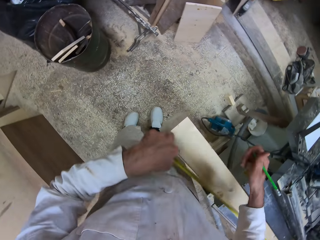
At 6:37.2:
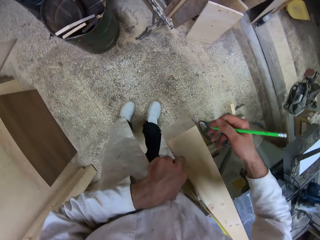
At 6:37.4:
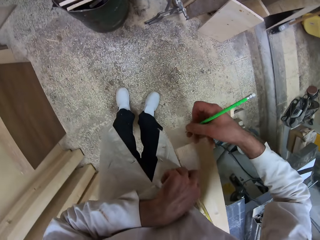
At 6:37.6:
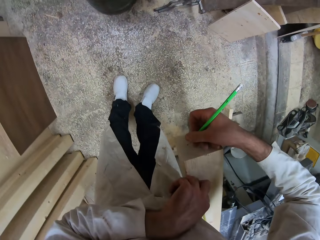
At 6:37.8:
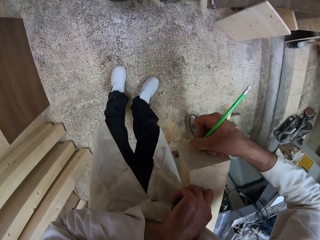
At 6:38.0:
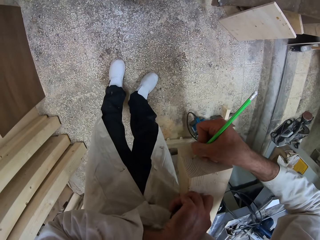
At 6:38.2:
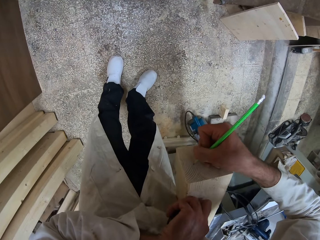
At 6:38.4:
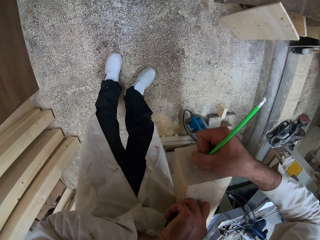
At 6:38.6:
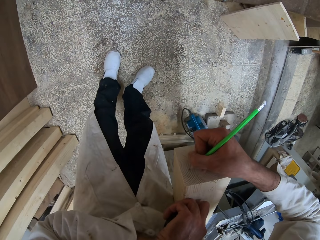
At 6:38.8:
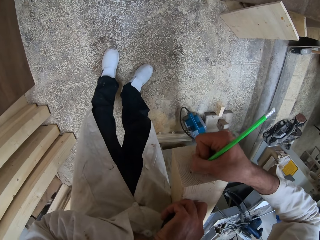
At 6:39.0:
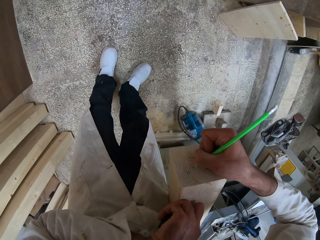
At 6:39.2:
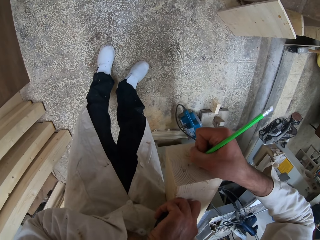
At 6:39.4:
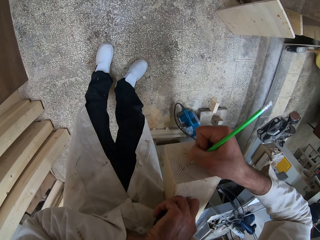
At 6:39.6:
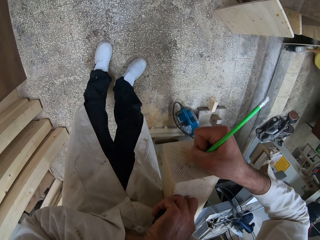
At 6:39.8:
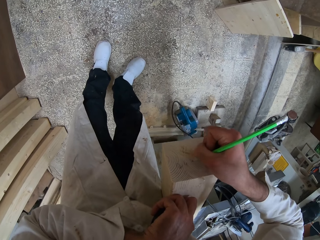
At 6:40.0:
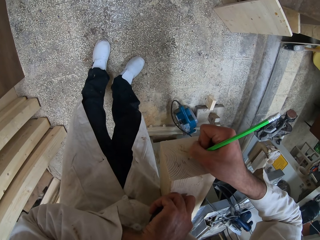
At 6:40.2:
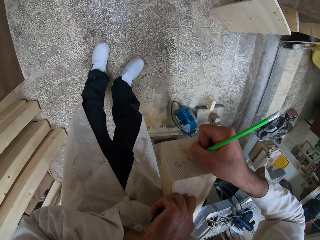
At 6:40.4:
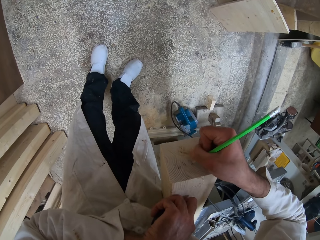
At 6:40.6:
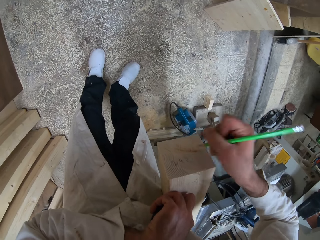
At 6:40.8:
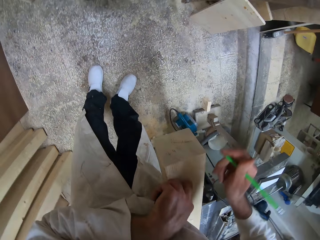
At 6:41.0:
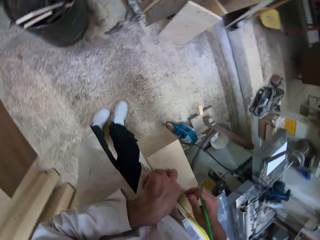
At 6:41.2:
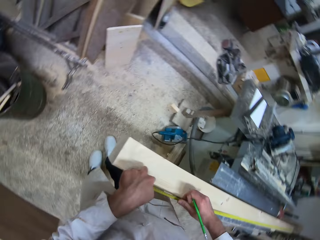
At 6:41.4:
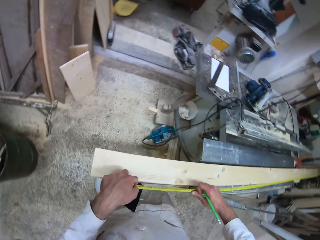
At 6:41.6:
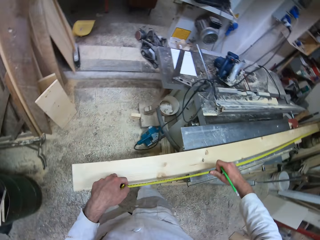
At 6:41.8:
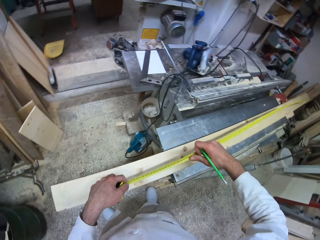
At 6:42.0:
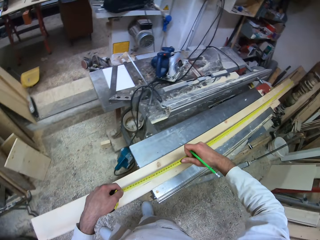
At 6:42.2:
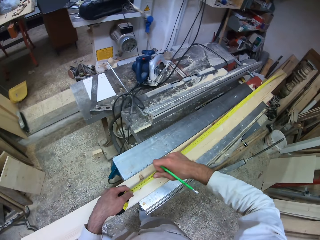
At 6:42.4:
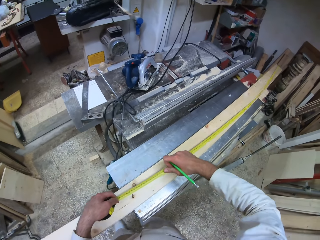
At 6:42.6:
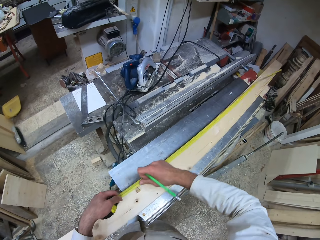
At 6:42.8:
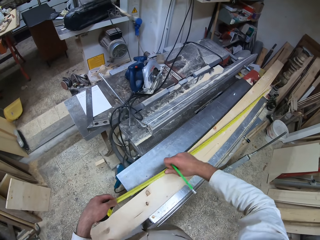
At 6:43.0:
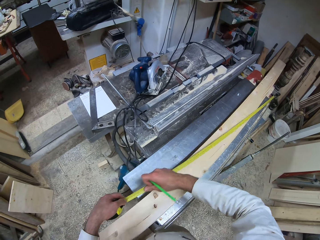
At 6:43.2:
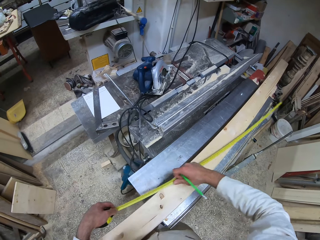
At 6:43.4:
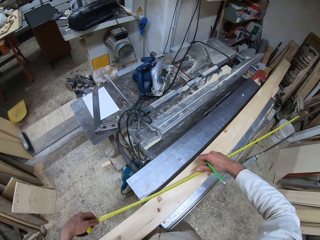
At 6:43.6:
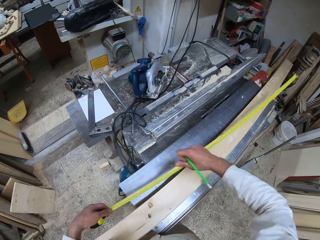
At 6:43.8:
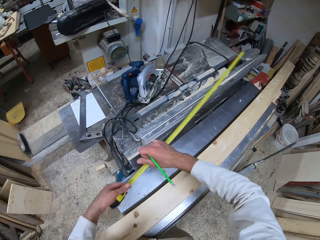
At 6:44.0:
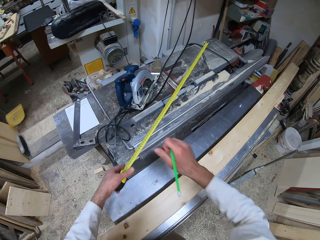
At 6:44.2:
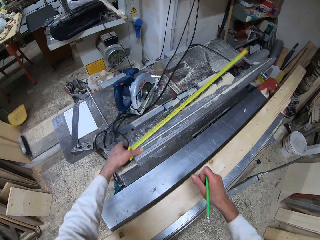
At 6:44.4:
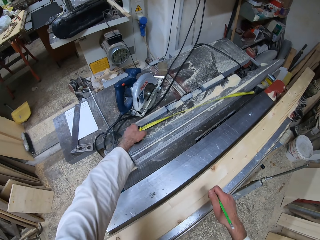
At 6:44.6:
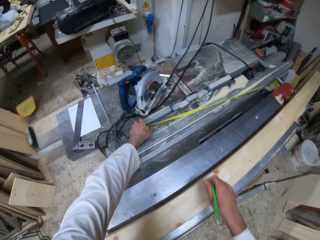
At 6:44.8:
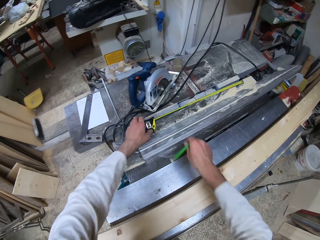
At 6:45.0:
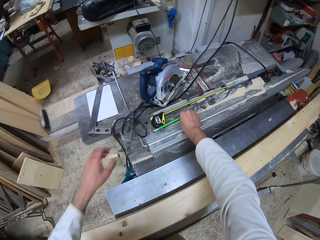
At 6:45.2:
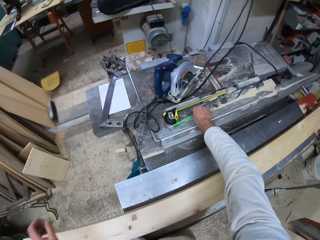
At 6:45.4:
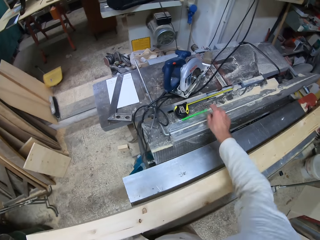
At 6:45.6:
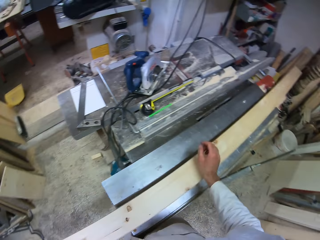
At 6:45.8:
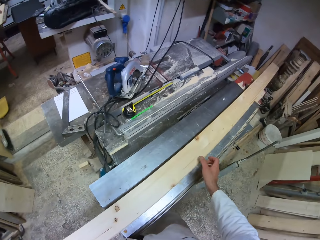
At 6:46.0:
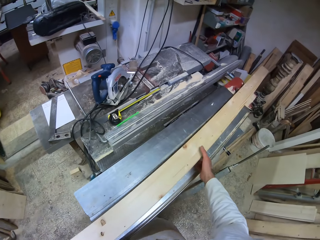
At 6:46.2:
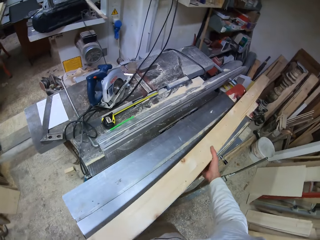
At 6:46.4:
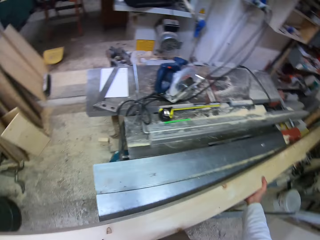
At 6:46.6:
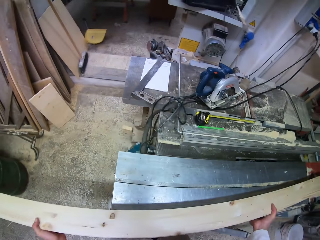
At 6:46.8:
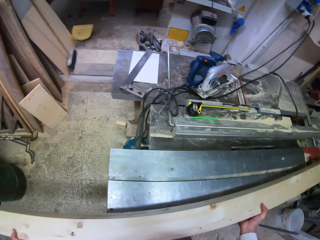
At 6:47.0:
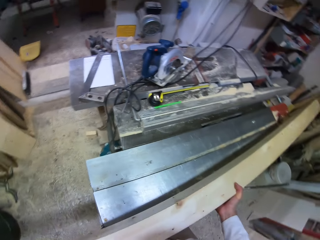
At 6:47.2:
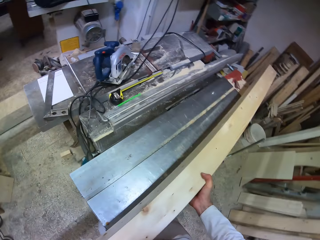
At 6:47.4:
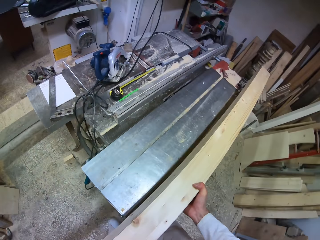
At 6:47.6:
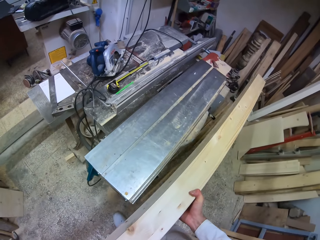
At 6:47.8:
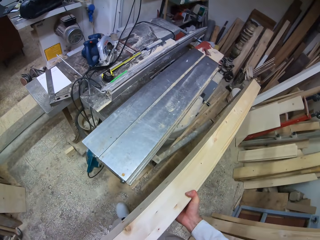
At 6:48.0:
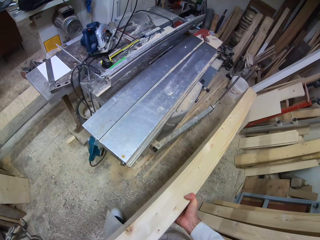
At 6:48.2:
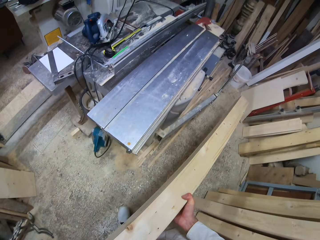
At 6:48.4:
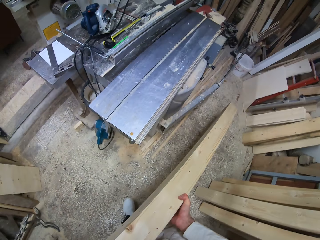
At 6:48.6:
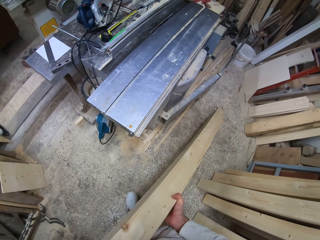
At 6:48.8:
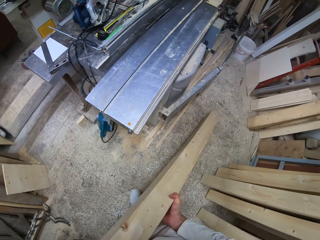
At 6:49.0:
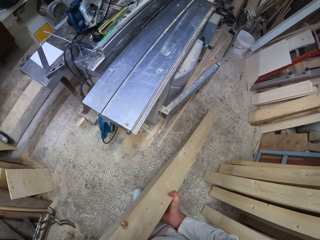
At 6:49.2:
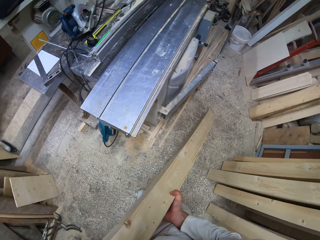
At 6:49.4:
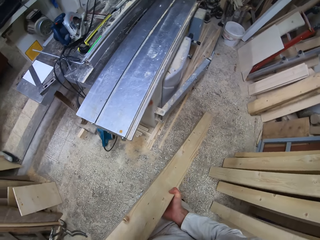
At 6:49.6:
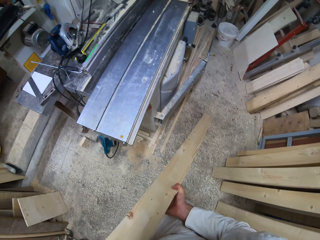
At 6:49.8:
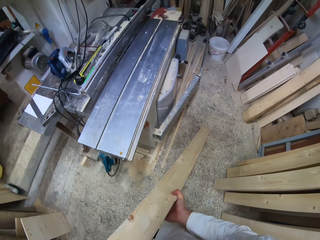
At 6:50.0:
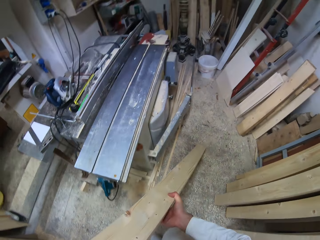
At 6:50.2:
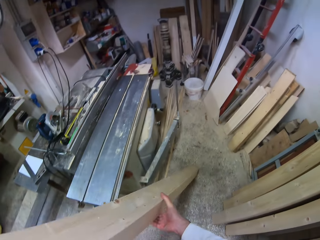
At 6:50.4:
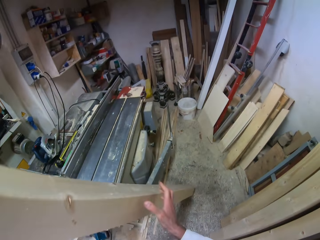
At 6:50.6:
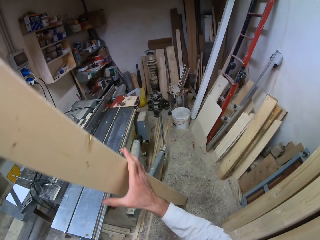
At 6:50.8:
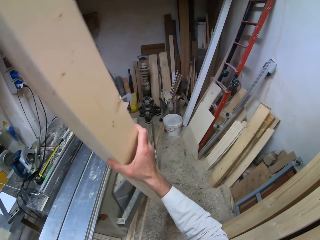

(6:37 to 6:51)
The camera wearer writes on the wood with the carpenter pencil. He pushes the measuring tape into its case with his right hand. He drops the measuring tape on the metal work bench with his left hand. He drops the carpenter pencil on the metal work bench with his right hand. He lifts the wood off the metal work bench with his hands. He stands the wood on the workshop floor with his hands.

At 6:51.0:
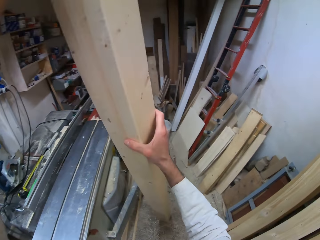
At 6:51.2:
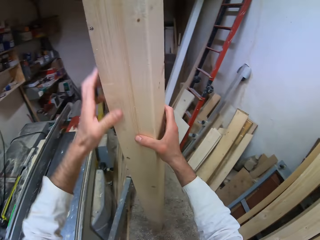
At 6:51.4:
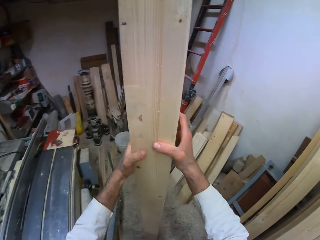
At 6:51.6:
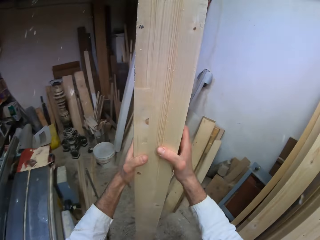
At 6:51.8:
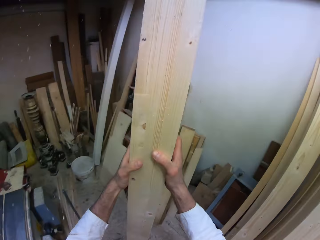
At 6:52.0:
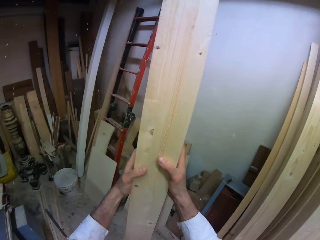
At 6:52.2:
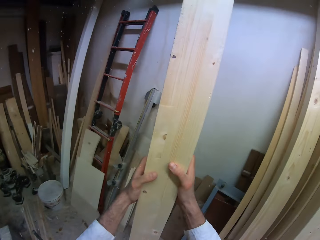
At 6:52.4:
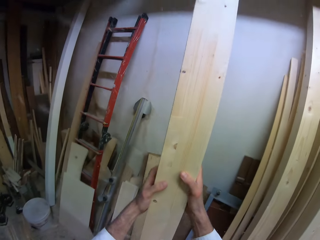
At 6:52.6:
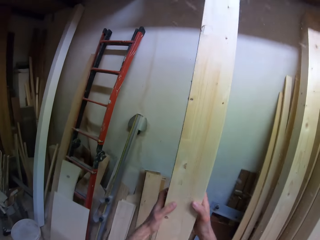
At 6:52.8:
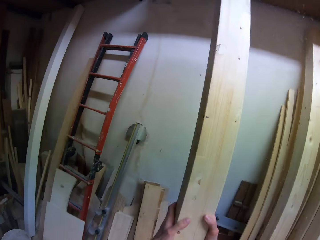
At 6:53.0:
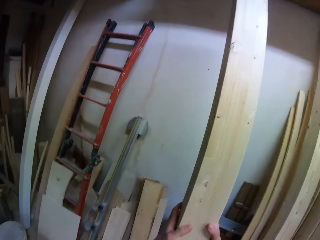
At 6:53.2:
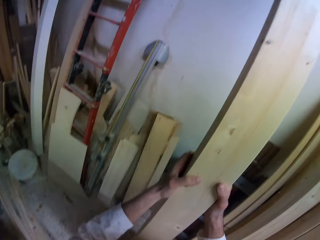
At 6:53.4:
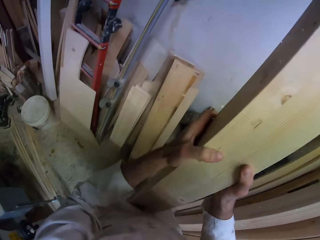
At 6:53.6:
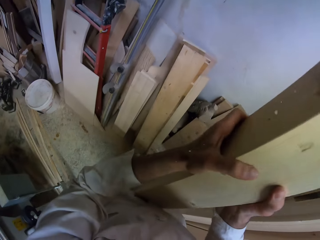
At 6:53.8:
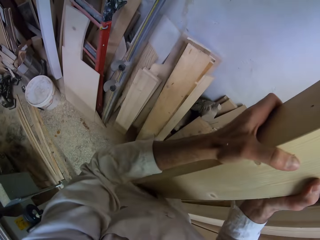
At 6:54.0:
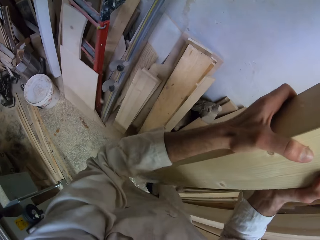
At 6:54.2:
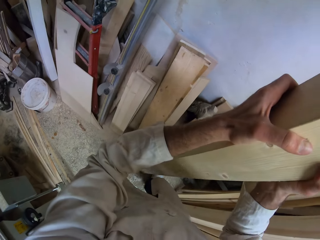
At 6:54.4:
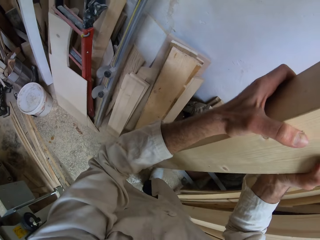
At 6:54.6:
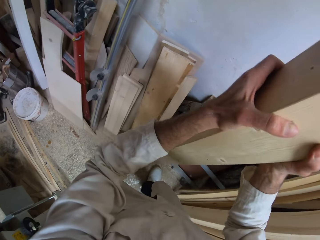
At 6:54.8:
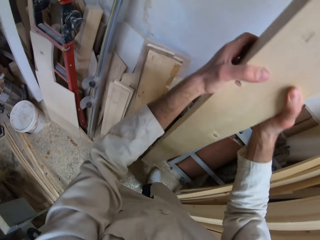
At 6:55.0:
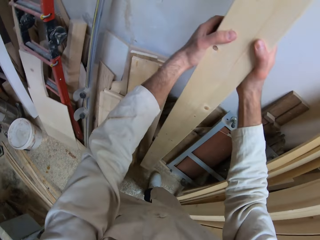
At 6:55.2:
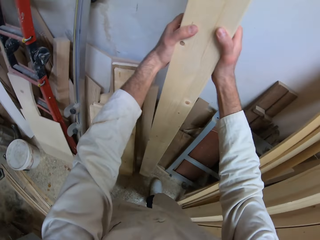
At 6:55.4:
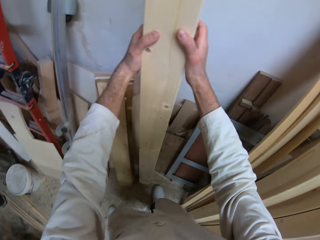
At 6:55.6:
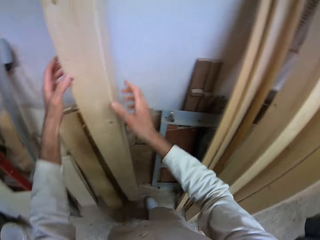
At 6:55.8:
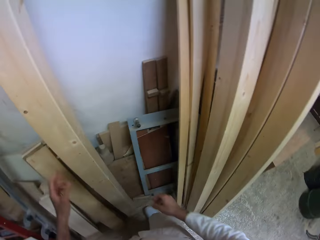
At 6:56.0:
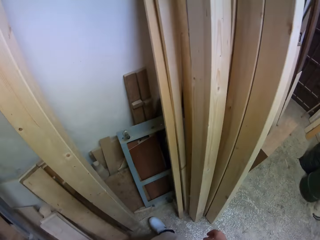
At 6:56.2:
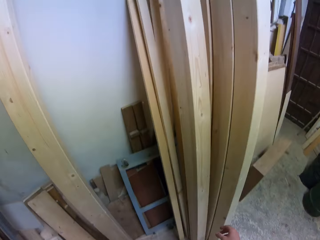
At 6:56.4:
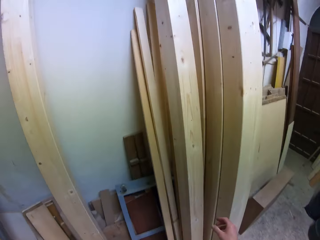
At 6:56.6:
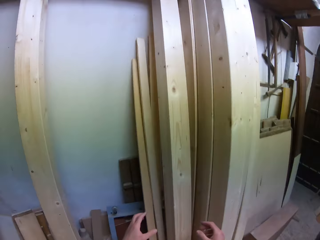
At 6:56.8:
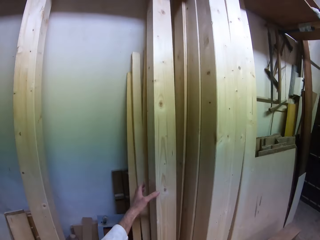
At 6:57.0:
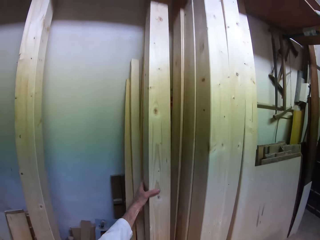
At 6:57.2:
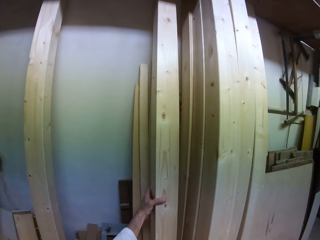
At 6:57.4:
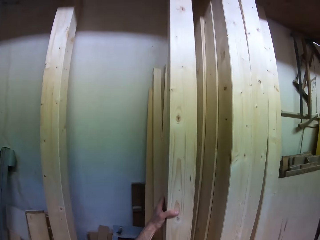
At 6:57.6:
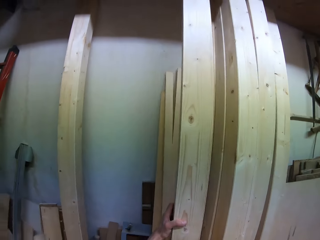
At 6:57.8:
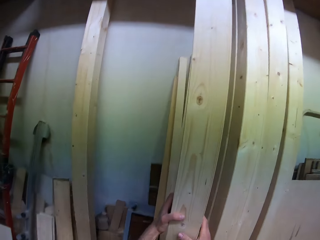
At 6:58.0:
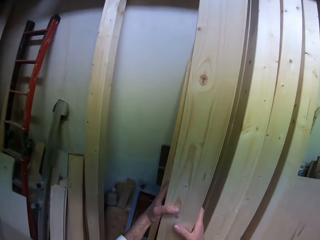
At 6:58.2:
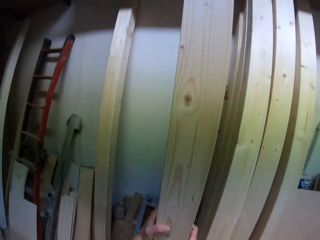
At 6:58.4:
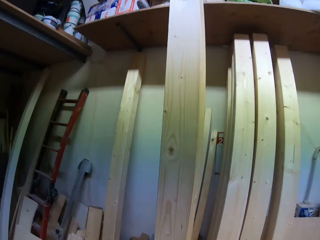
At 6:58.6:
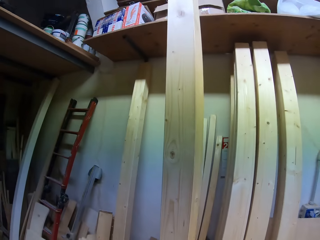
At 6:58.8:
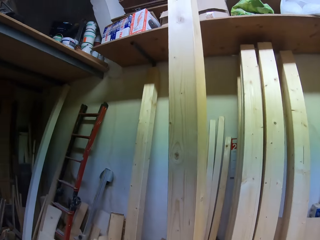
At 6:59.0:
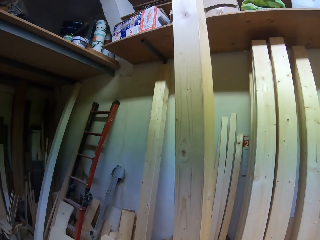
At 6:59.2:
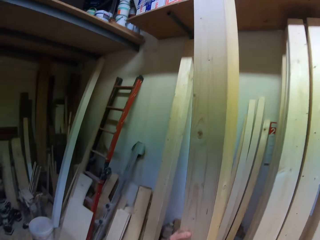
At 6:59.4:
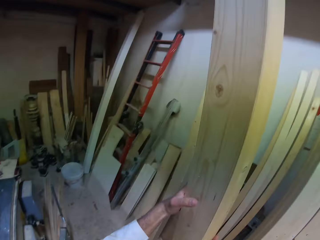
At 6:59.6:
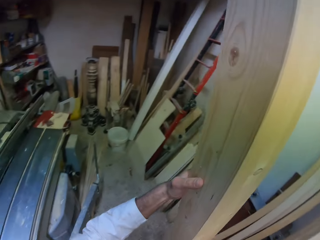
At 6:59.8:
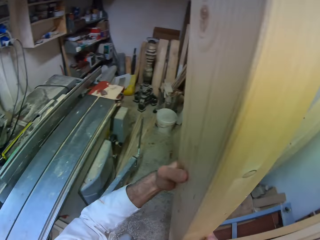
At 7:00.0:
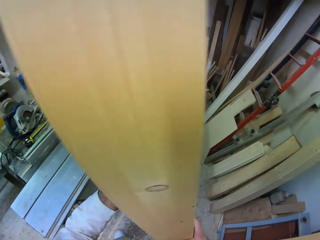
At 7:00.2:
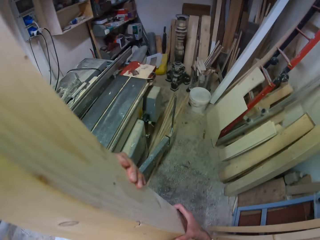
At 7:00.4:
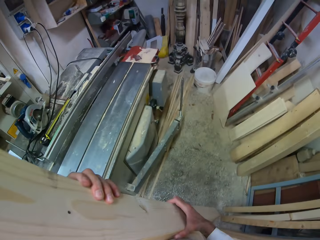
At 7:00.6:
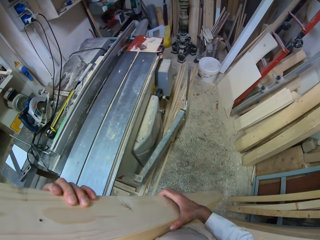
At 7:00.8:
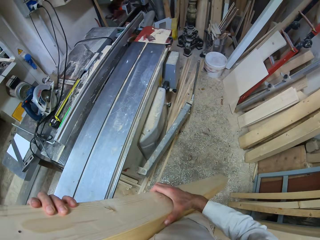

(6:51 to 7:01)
The camera wearer places the wood against a wall with his hands. He walks in the workshop. He picks the wood from the wall with his left hand. He lifts up the wood from the floor with his hands.
